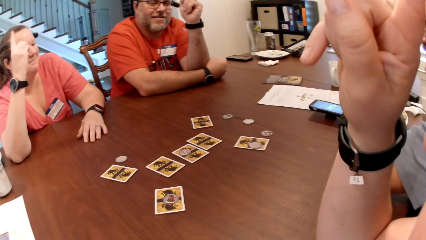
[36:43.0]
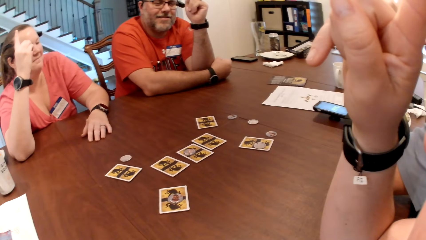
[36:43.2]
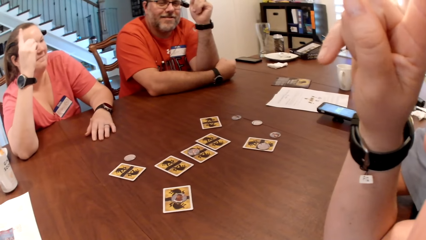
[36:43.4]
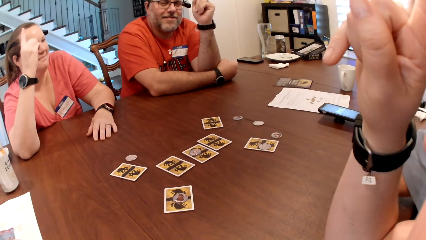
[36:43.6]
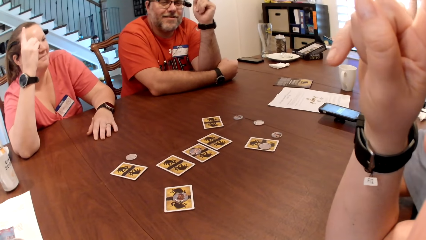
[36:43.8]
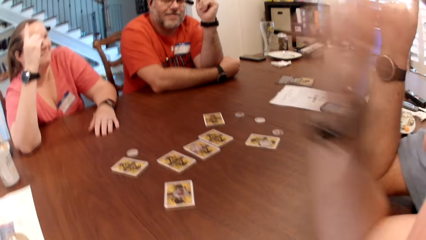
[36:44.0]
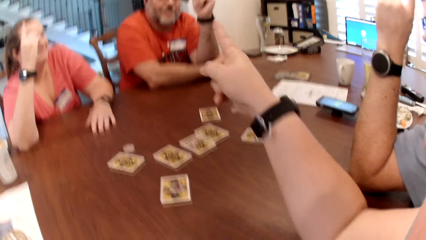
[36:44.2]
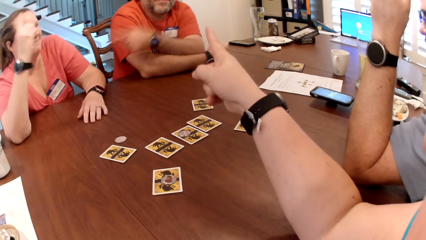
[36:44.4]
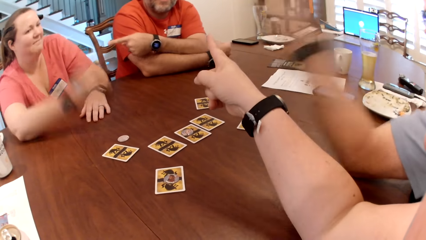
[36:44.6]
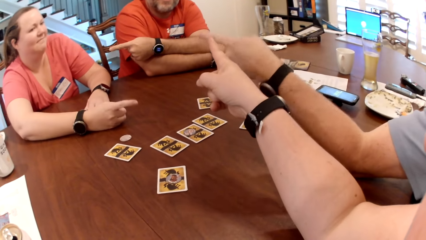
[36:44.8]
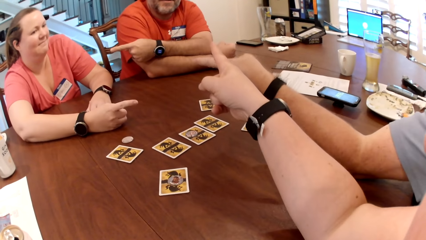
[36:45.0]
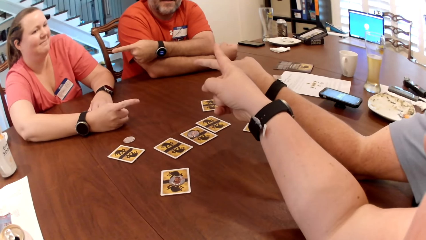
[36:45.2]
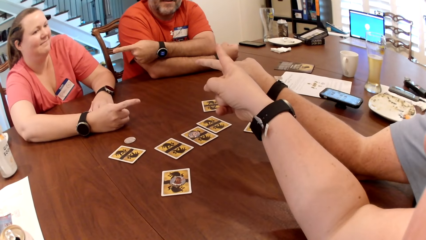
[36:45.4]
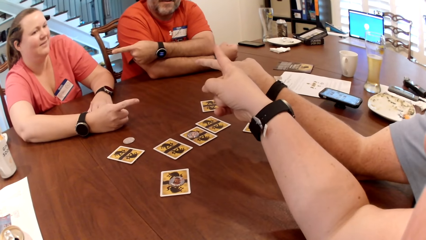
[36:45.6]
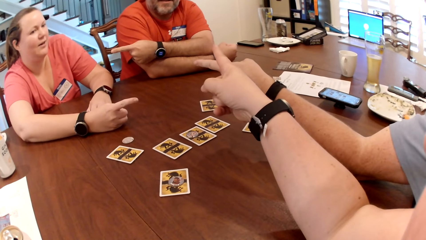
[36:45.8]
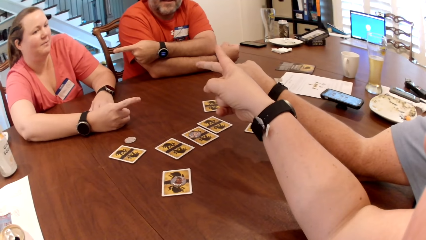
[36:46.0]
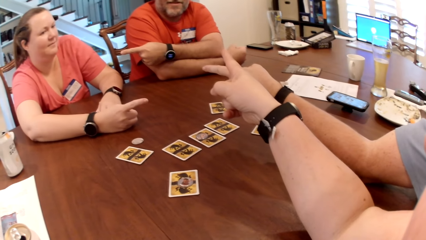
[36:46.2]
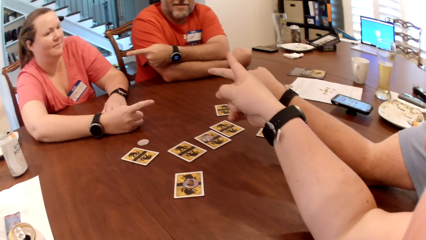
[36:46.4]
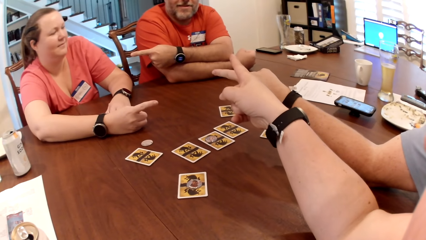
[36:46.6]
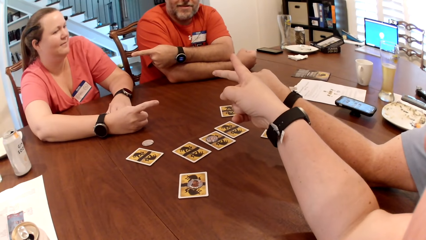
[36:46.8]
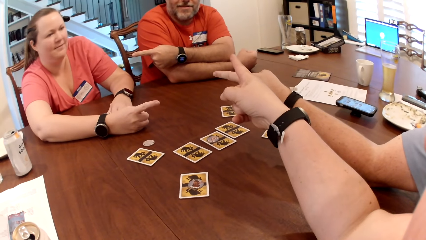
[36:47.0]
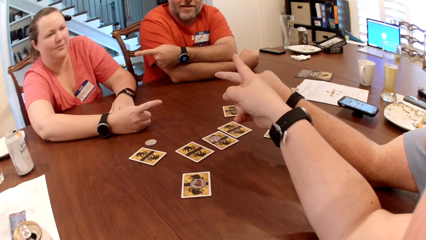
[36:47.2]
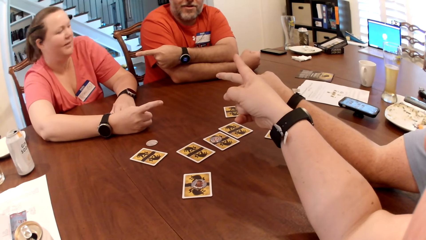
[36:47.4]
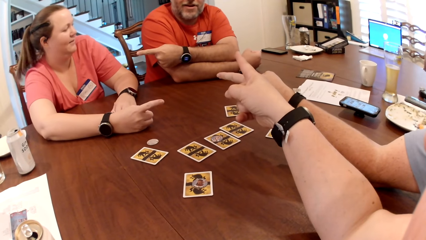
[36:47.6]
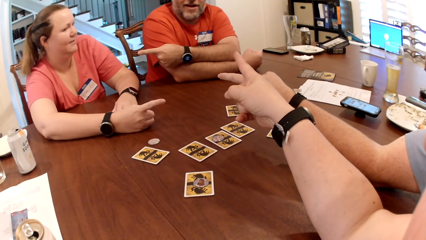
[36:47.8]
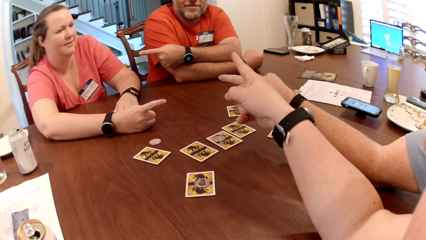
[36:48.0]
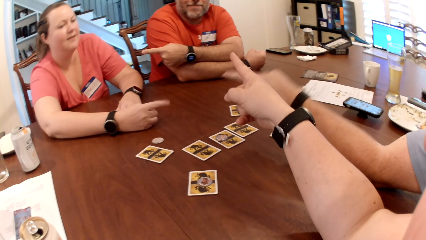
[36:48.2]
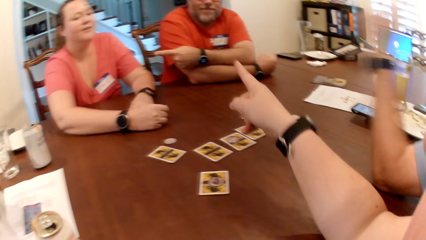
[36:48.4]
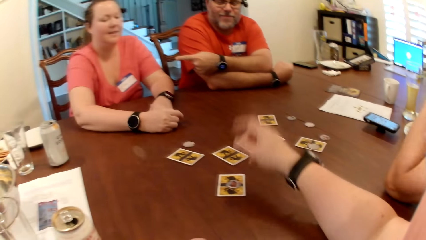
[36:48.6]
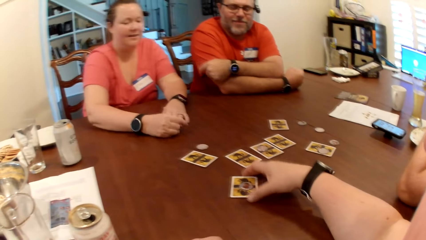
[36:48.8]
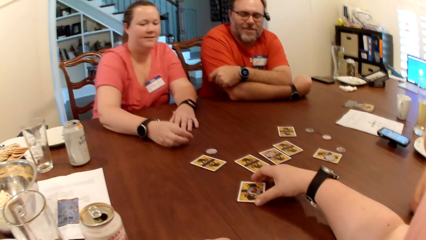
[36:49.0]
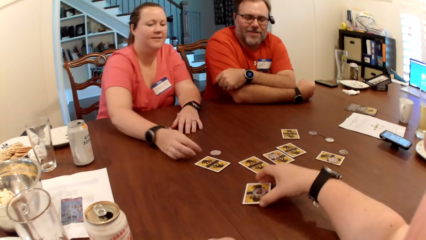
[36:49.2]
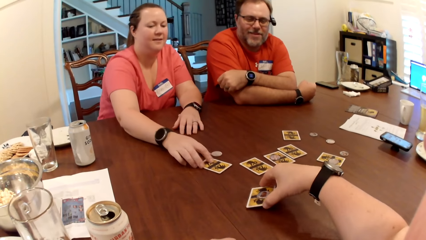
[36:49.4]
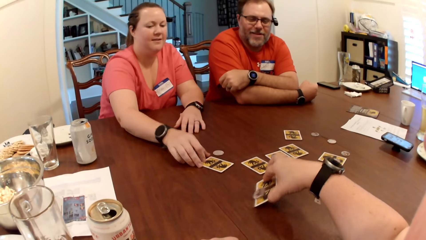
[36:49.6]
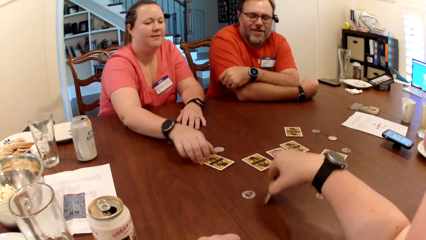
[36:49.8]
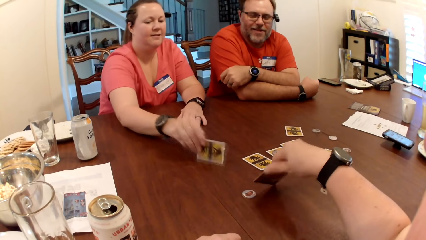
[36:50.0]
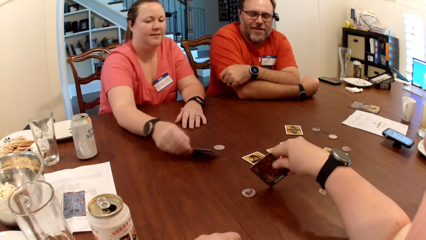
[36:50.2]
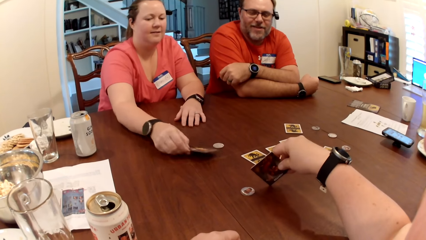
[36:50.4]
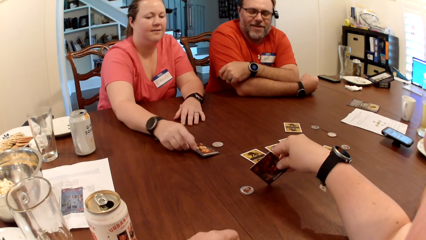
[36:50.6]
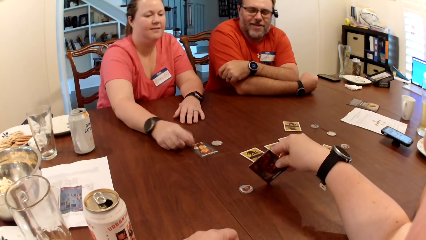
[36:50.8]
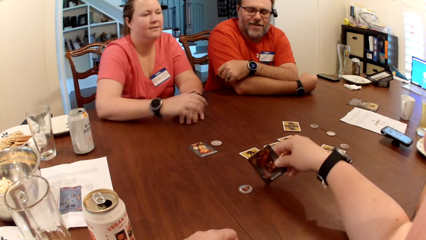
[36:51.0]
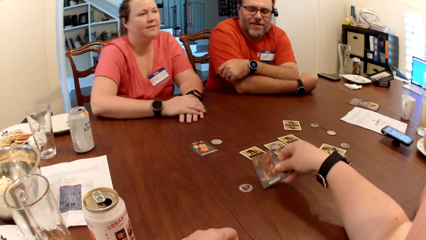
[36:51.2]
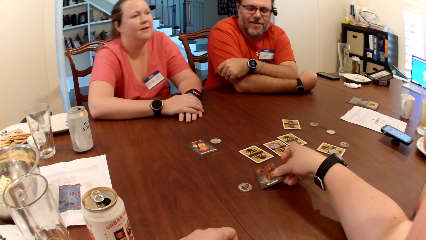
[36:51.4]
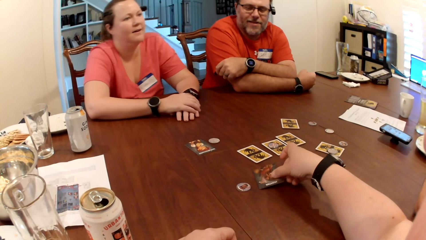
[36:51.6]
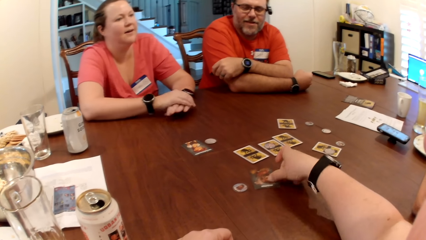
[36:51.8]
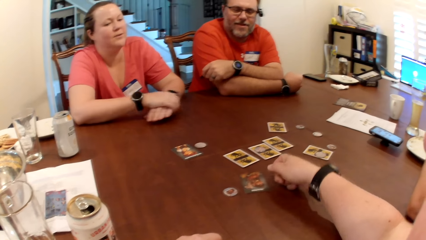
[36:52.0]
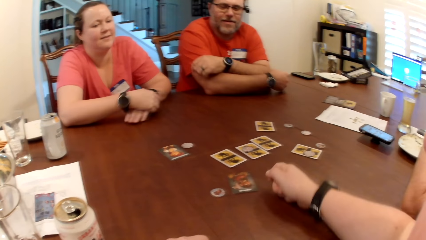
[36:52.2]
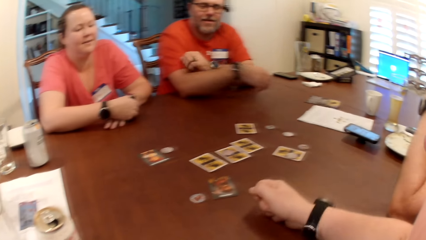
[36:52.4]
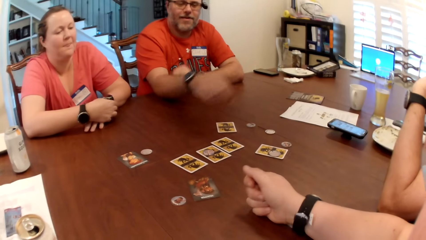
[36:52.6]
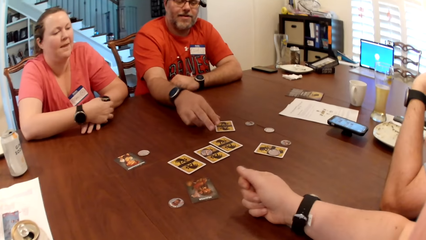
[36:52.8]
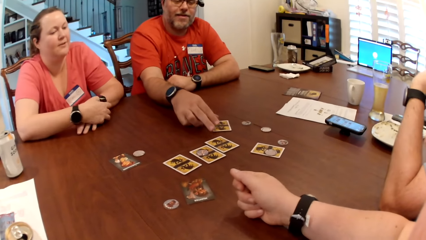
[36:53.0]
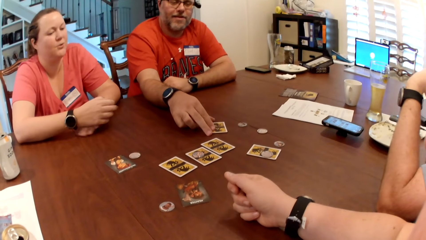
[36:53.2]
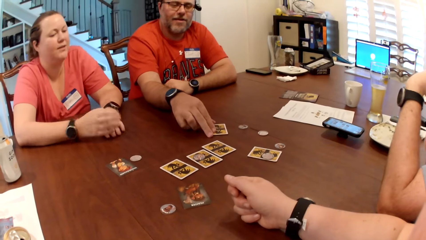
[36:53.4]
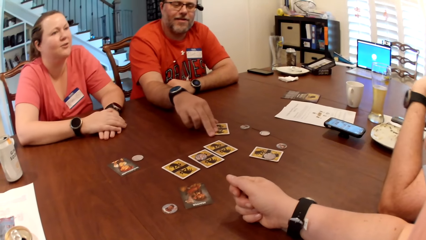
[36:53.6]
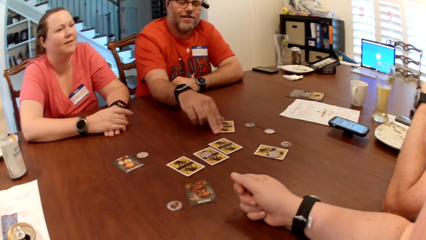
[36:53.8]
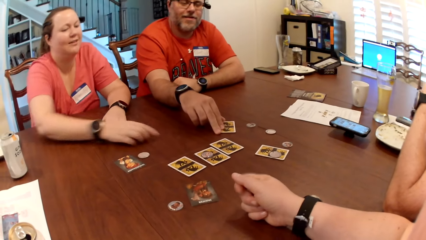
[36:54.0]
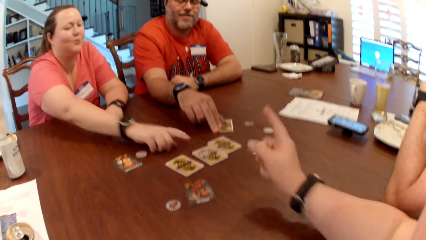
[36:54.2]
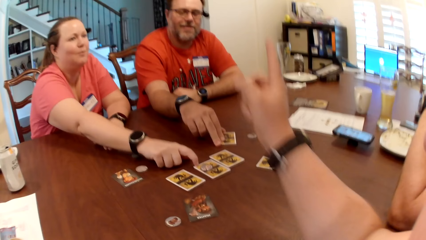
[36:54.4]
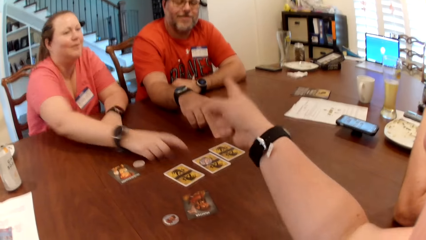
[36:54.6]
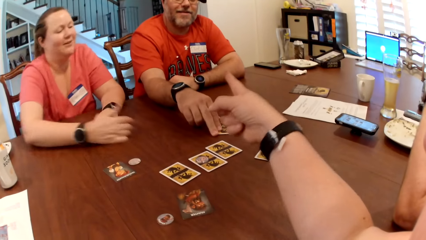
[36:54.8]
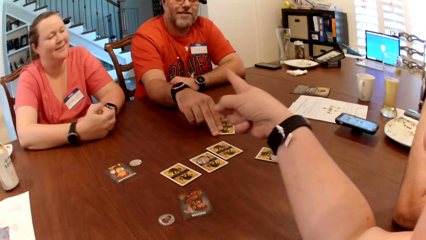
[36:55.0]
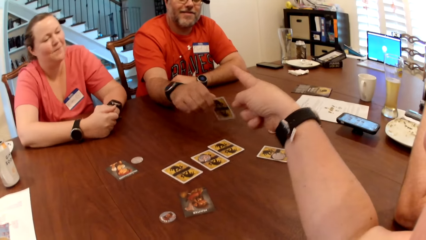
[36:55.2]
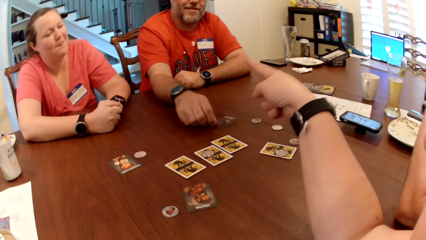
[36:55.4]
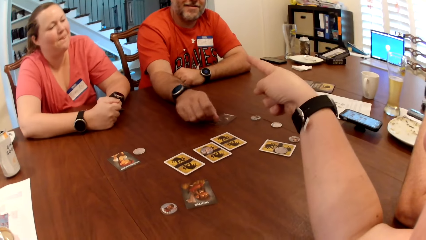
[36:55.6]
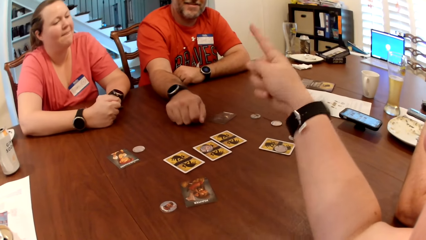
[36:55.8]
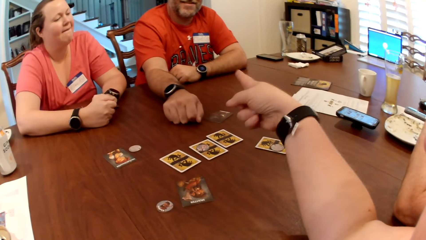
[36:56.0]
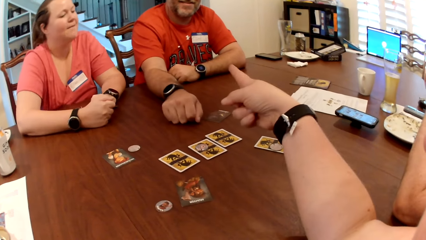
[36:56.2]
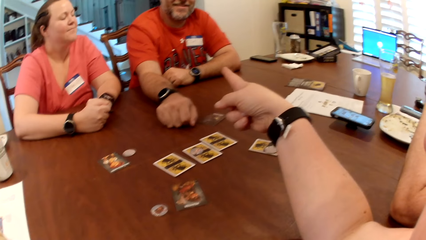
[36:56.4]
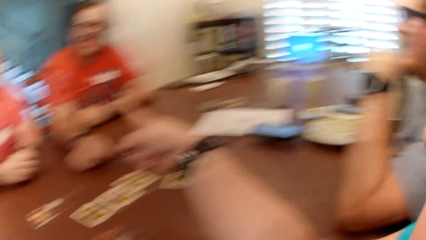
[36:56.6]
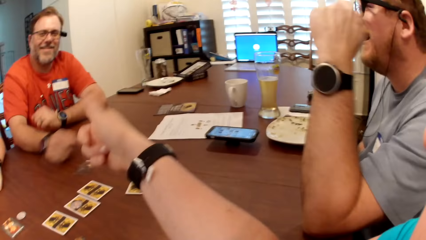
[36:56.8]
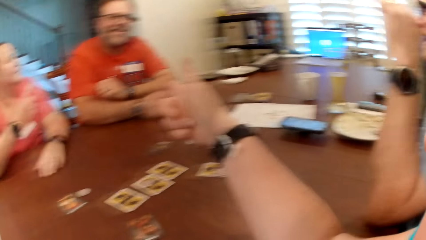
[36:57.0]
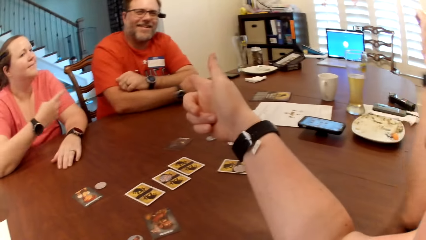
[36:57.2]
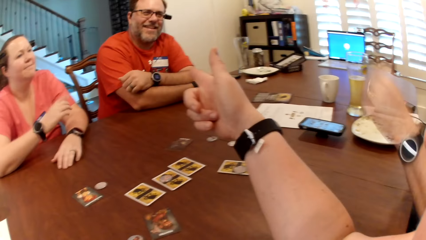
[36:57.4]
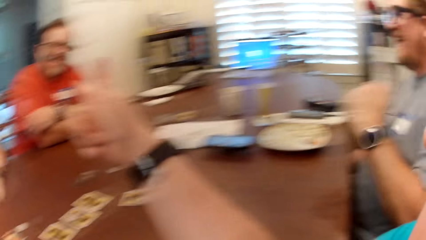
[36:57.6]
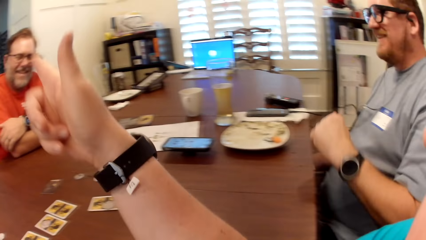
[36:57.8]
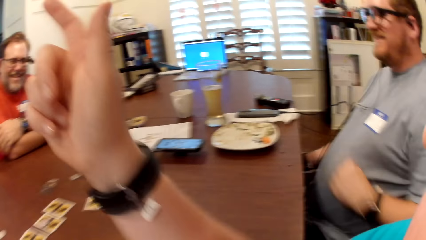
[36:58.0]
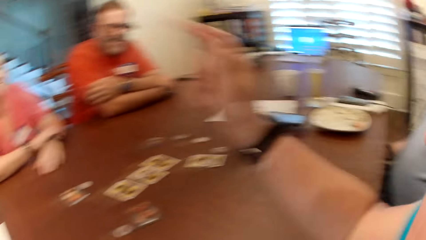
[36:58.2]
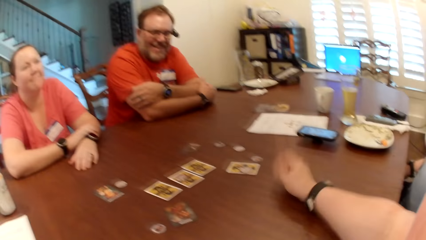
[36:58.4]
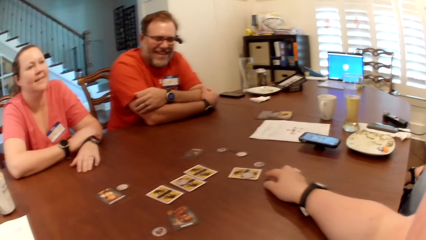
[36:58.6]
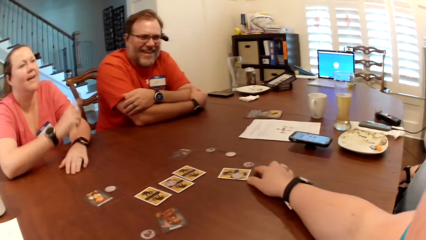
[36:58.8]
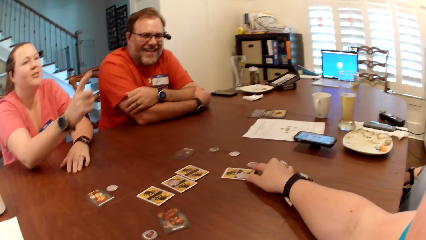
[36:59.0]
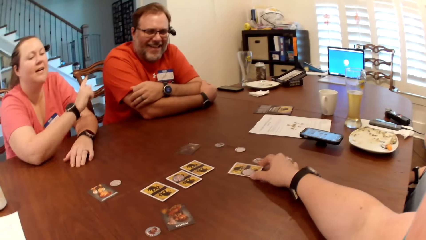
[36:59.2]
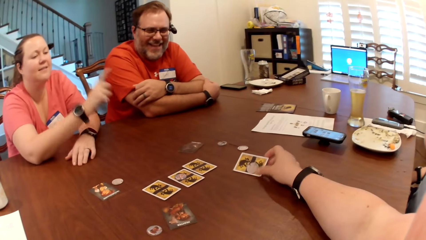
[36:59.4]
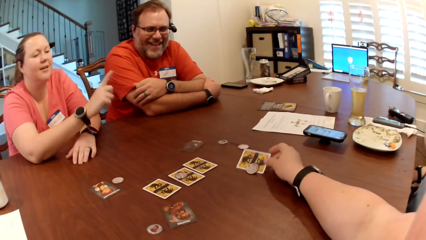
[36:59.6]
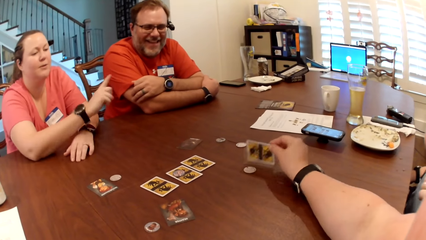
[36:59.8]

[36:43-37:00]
The camera wearer points her right hand at the man. The man points at a woman with his left hand. The woman points at another man with her right hand. The other man points at the woman with his left hand. The woman places her right hand on the table. The camera wearer picks a card from the table with her right hand. The woman touches a card on the table with her right hand. The camera wearer slides a token on the card to the table with her right hand. She turns the card with her right hand. The woman turns the card on the table with her right hand and places the card on the table with her right hand. The camera wearer places the card on the table with her right hand. The first man removes his right hand from the table, places his left hand on the table and touches a card on the table with his right hand. The camera wearer points her right hand at the first man. The woman taps a card on the table with her right hand. The first man turns the card with his right hand, places the card on the table with his right hand, places his right hand on the table and moves his right hand from the table. The woman points her right hand at the first man. The other man removes his left hand from the table. The woman places her right hand on her left hand on the table. The camera wearer places her right hand on the table. The woman points at the camera wearer and the first man. The camera wearer picks a card from the table with her right hand and slides a token on the card to the table with her right hand.
